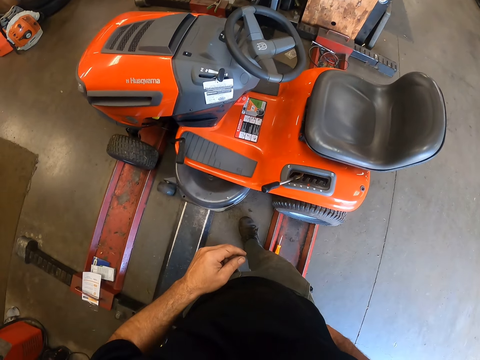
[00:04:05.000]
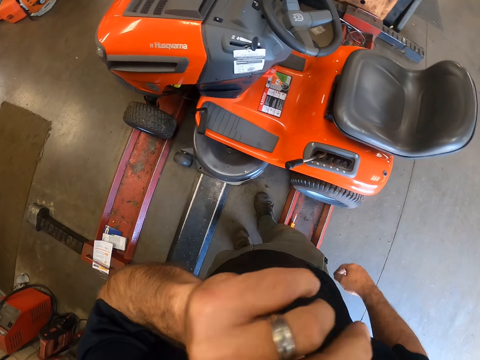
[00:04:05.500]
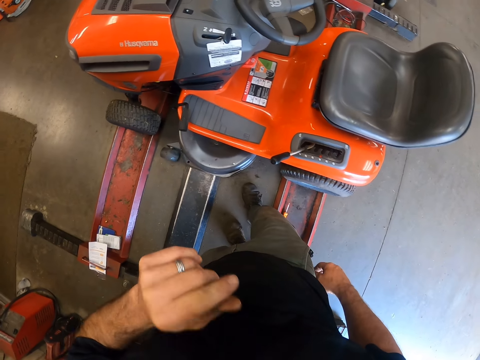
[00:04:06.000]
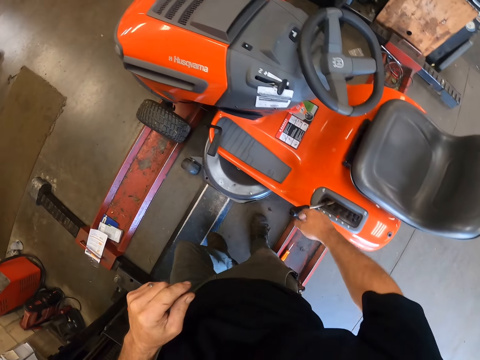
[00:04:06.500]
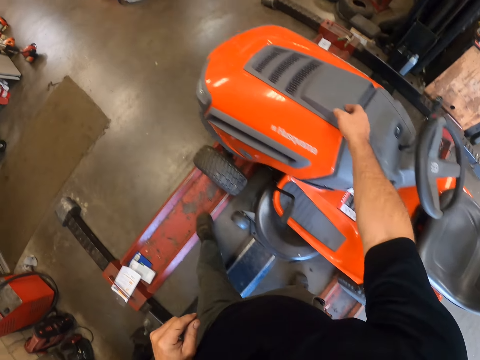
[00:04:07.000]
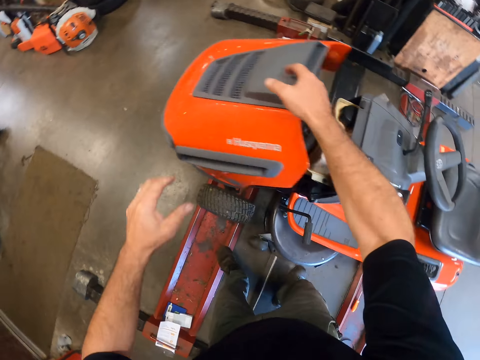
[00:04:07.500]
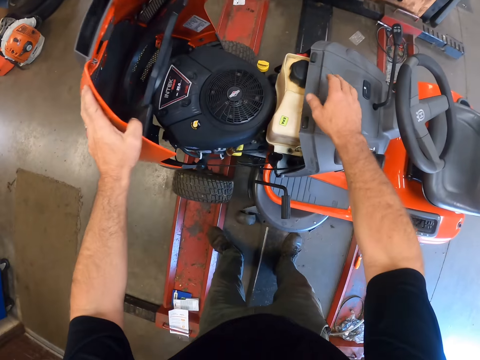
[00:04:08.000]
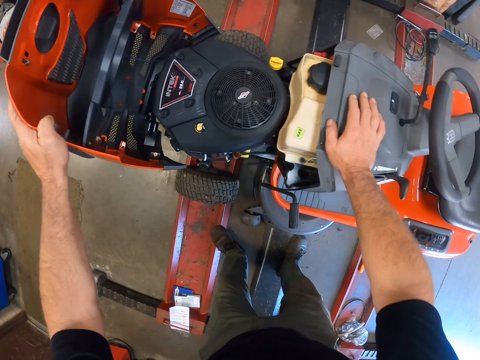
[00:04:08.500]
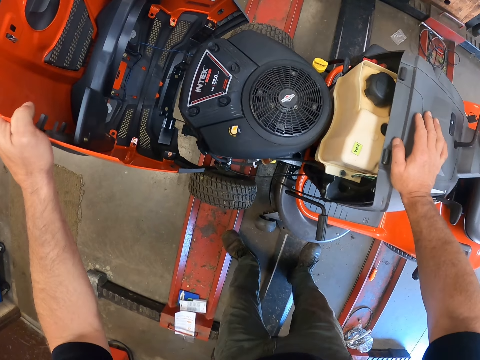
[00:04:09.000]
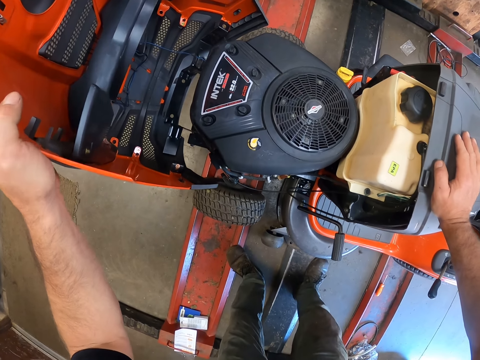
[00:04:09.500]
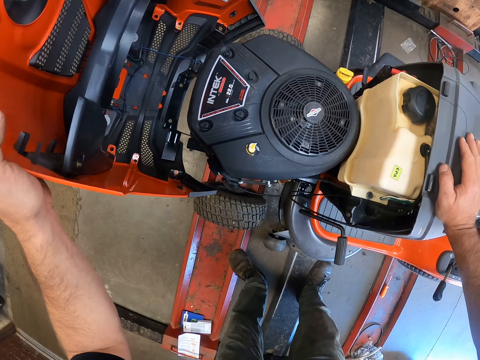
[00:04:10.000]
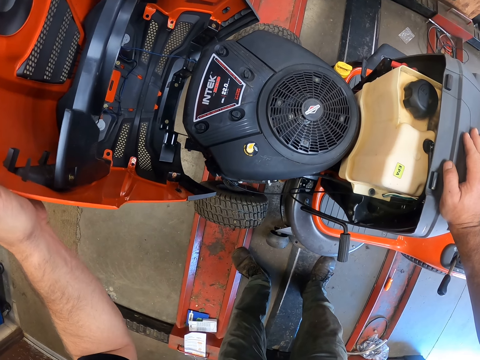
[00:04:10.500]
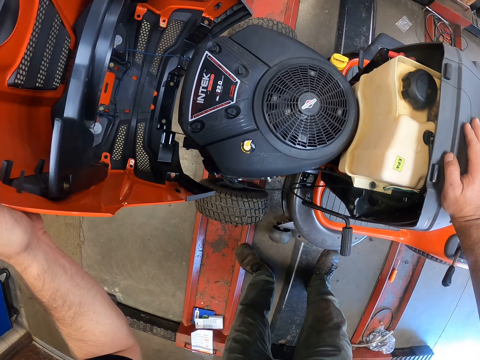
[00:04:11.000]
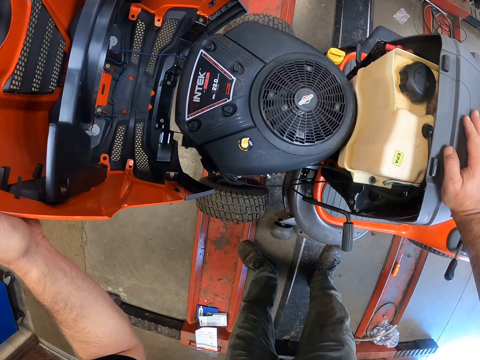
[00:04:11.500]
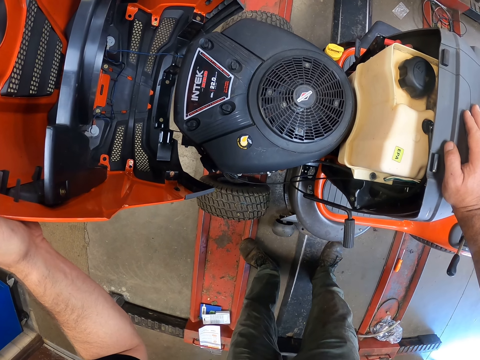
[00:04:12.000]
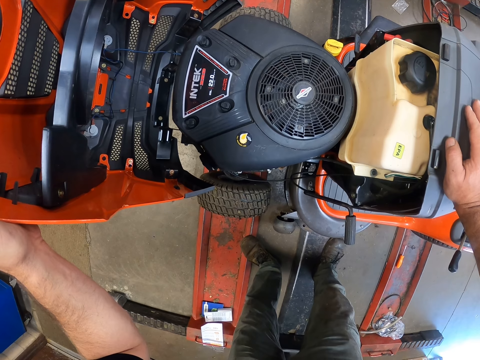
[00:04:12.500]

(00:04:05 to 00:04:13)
The camera wearer rubs his face with his left hand. He opens the hood of the lawn mower with his right hand.

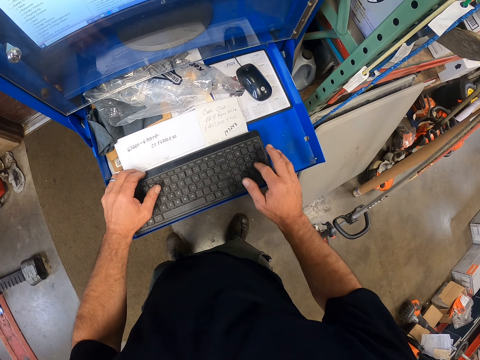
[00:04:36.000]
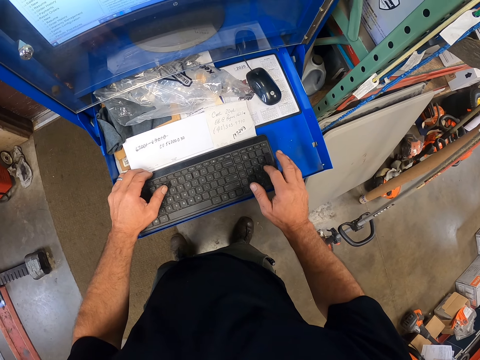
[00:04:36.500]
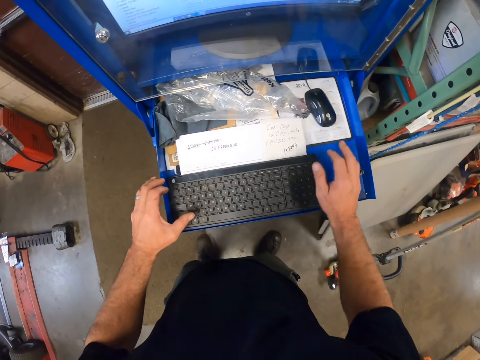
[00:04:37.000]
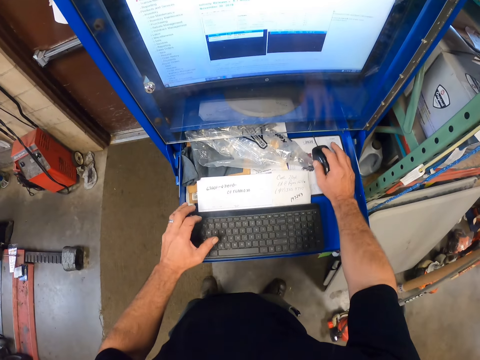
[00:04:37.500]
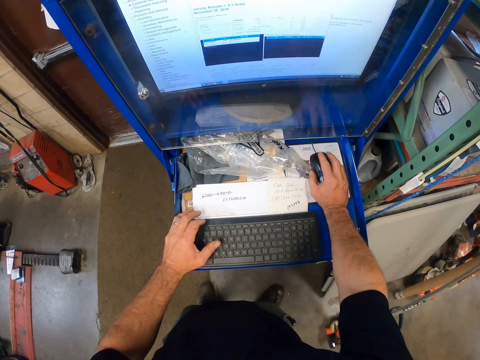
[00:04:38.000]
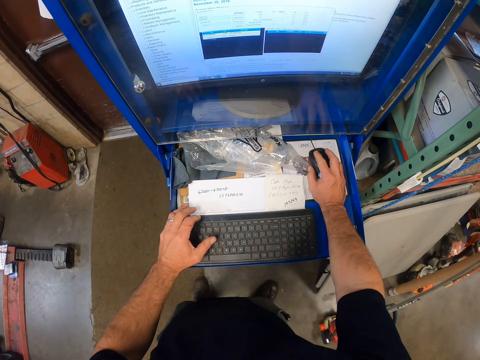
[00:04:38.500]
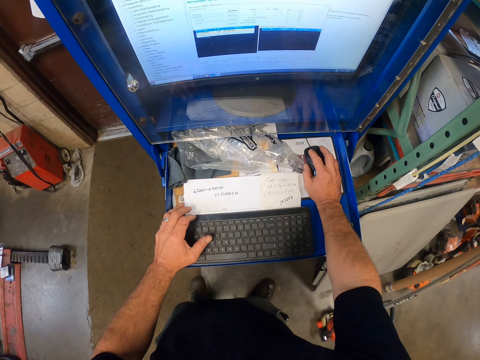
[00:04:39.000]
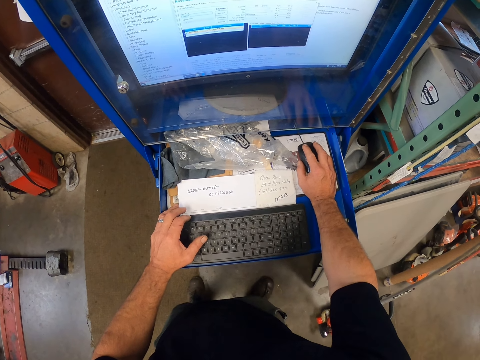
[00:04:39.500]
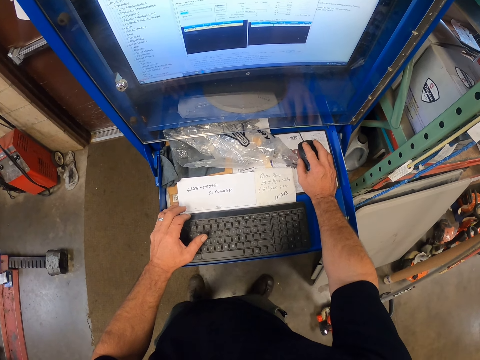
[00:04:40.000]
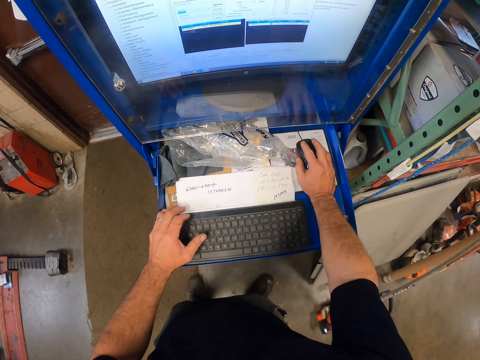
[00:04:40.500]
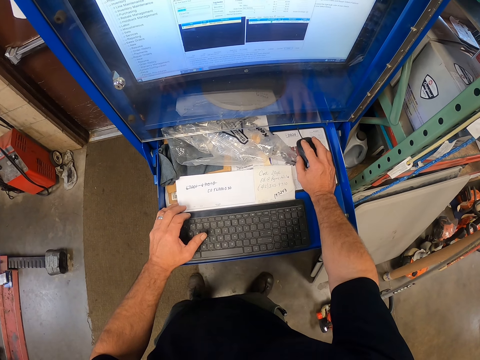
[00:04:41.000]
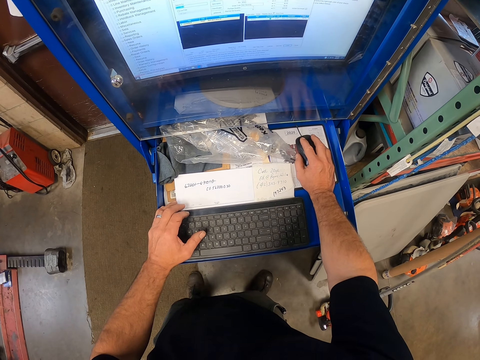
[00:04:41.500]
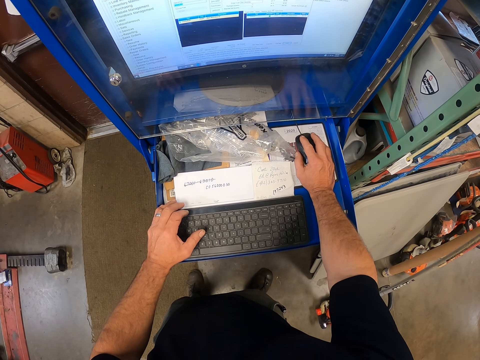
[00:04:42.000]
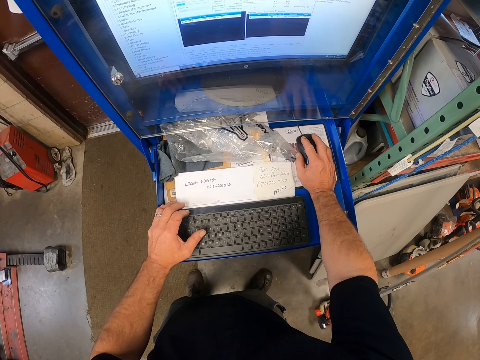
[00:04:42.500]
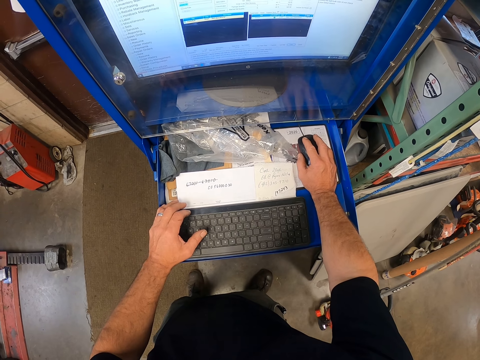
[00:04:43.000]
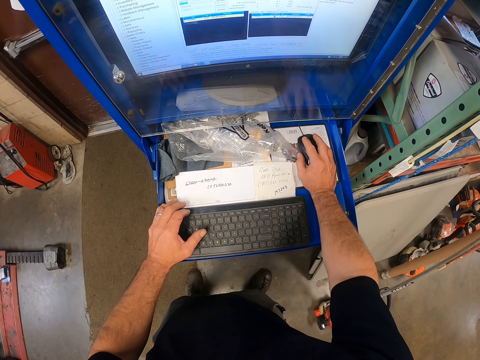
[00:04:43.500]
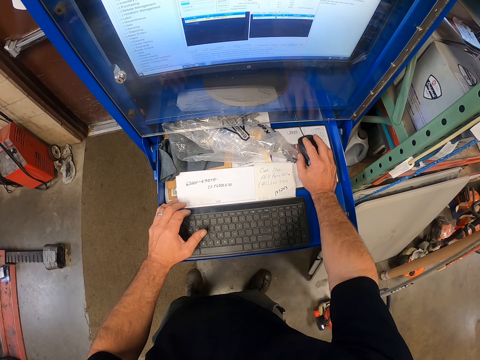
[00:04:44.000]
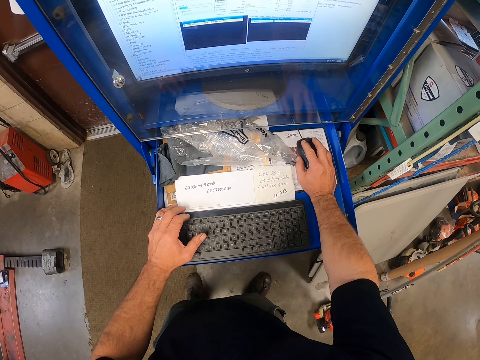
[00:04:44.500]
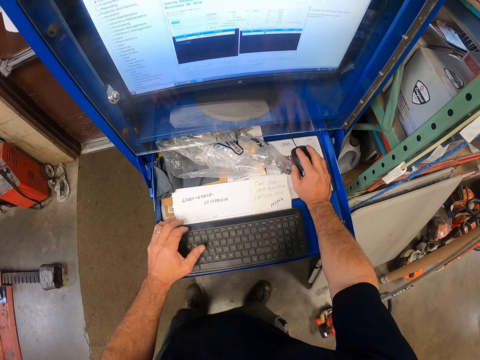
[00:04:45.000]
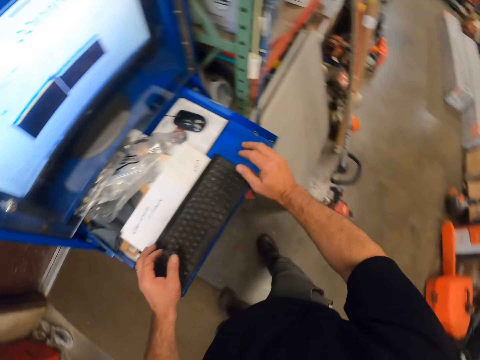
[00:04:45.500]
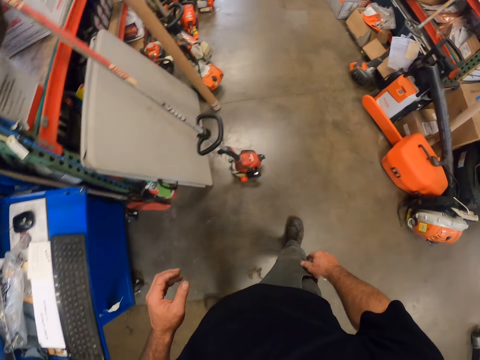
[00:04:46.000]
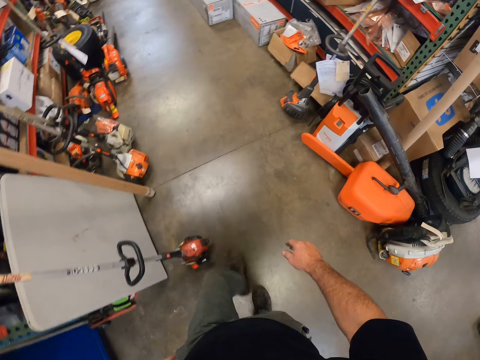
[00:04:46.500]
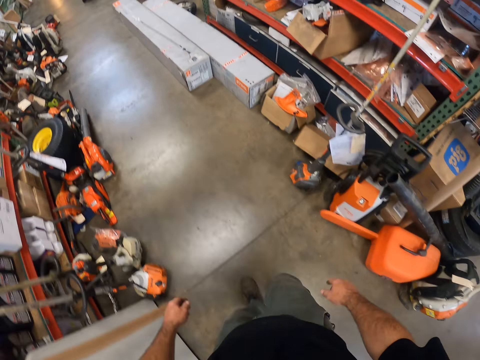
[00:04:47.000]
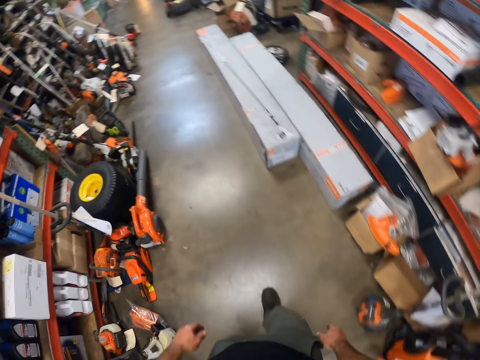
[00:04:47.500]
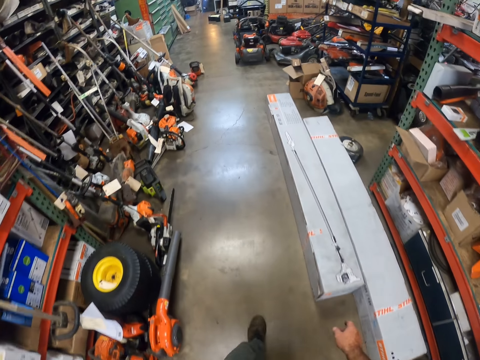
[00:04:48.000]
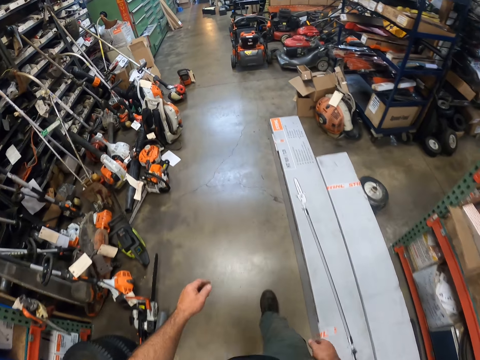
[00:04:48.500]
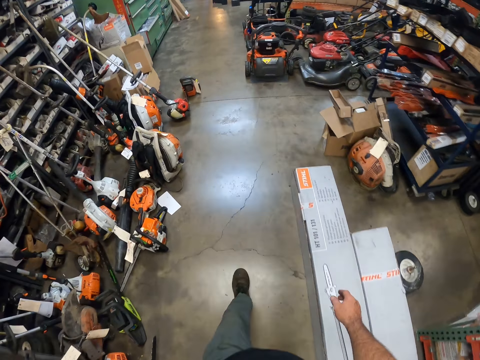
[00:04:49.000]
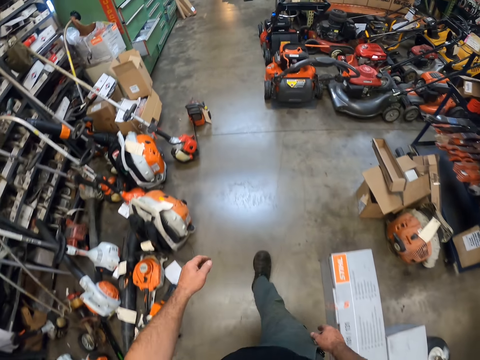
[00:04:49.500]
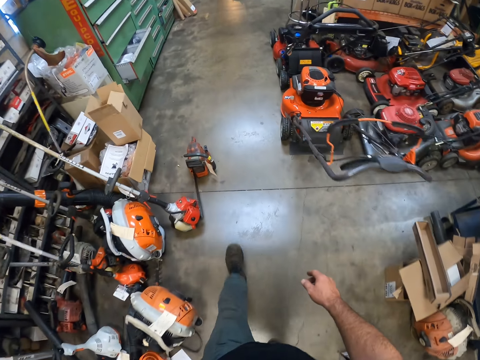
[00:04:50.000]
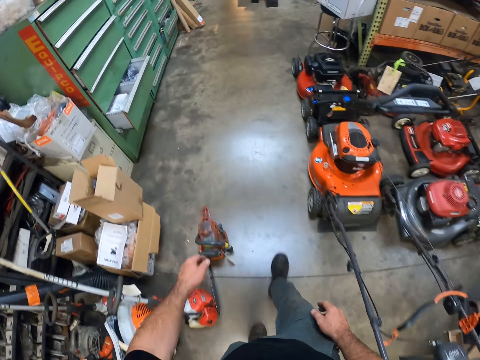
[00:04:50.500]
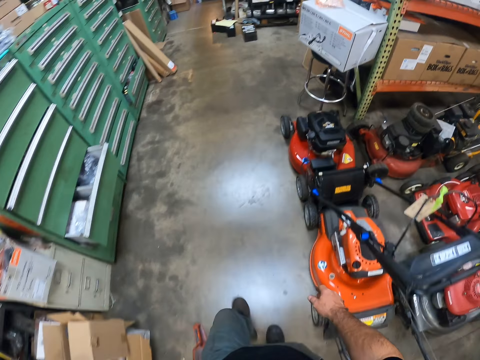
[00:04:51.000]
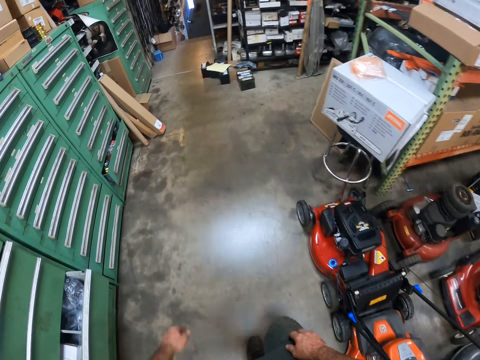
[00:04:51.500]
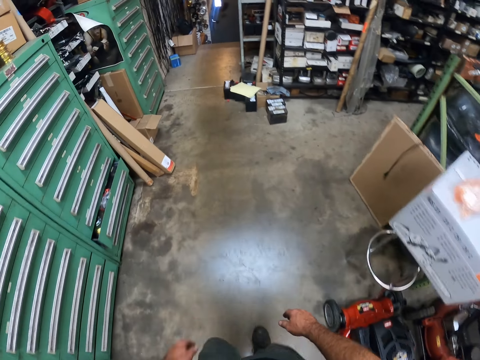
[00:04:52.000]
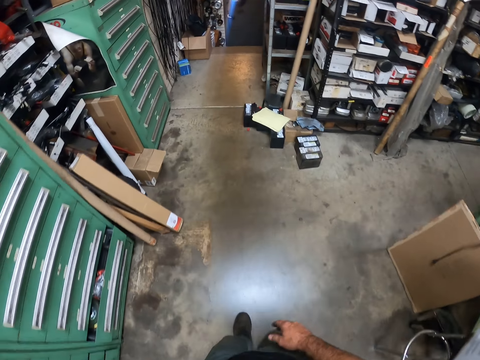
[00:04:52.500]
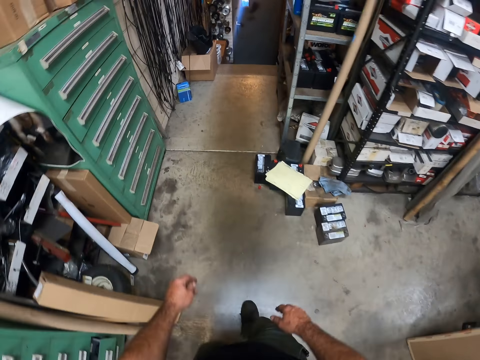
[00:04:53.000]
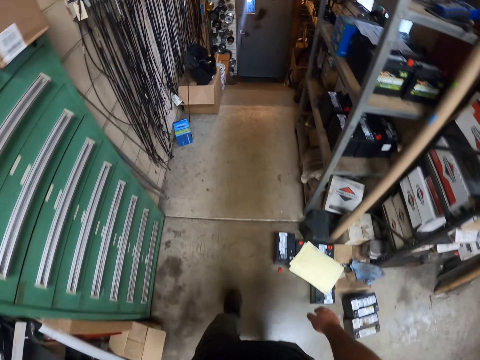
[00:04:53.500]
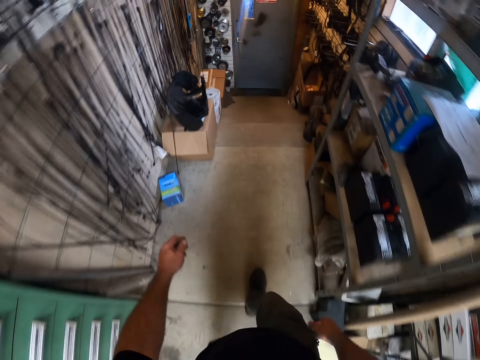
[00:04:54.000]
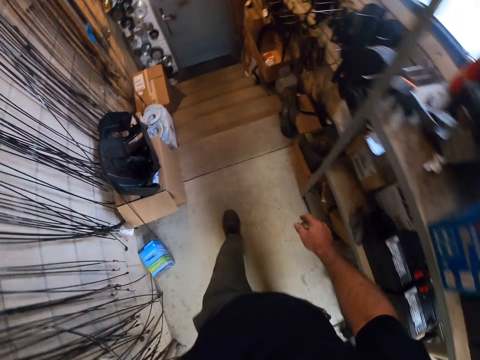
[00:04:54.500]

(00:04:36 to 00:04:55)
The camera wearer operates the mouse. They walk to a door. They walk in the shop.
